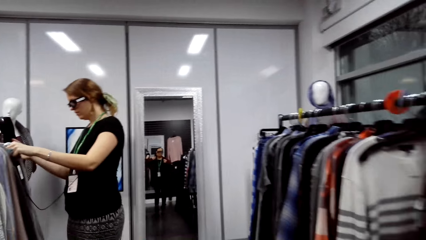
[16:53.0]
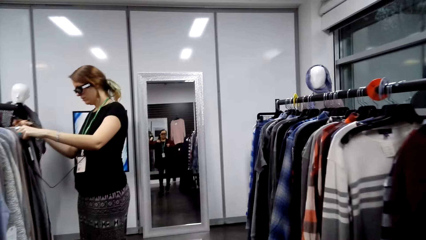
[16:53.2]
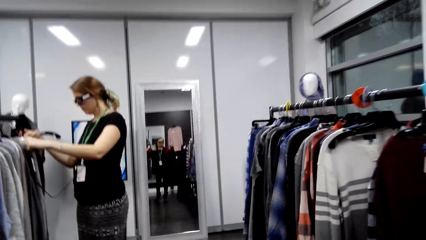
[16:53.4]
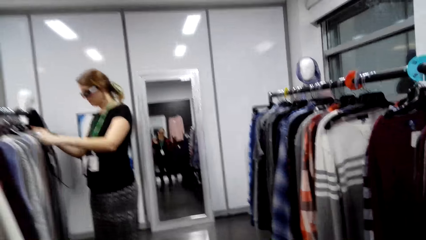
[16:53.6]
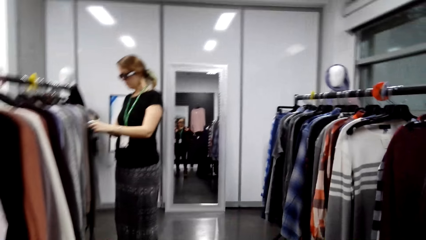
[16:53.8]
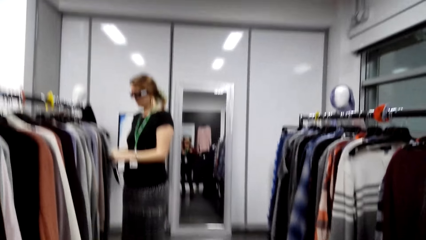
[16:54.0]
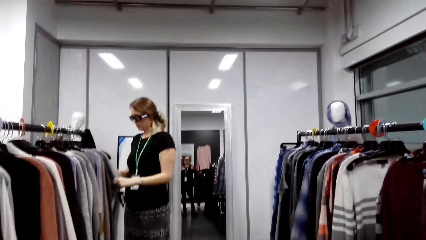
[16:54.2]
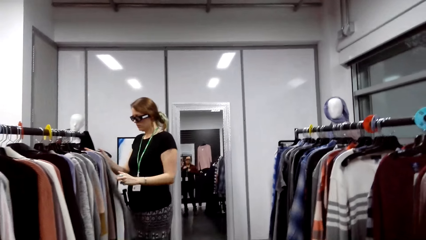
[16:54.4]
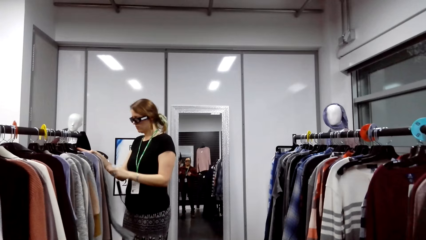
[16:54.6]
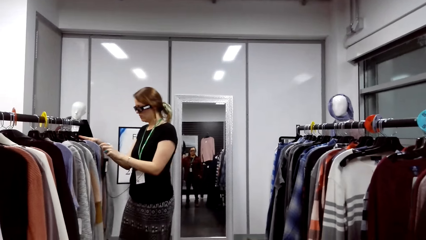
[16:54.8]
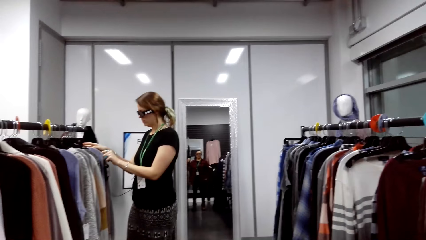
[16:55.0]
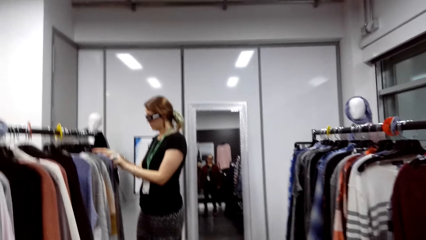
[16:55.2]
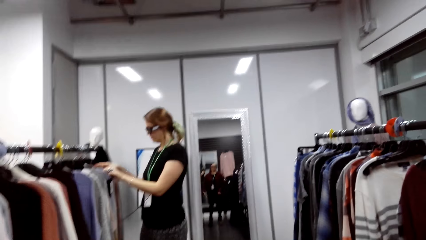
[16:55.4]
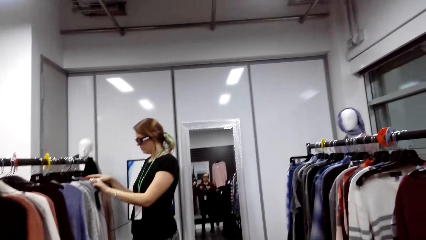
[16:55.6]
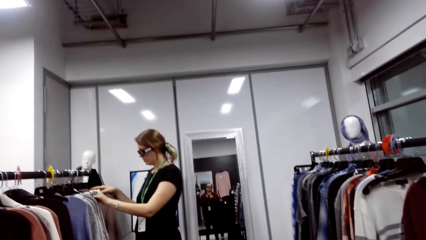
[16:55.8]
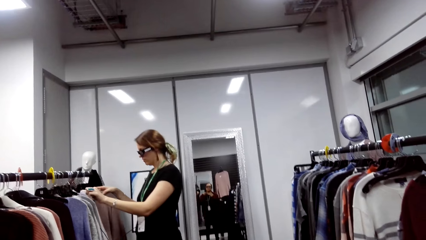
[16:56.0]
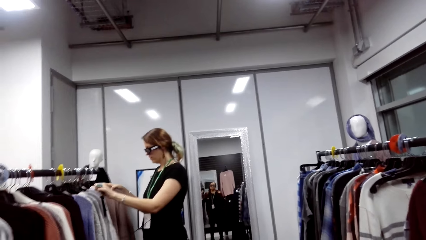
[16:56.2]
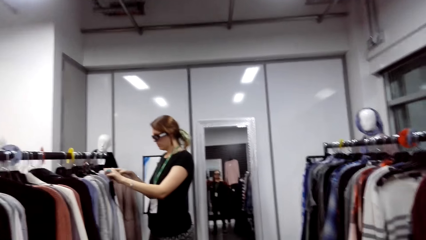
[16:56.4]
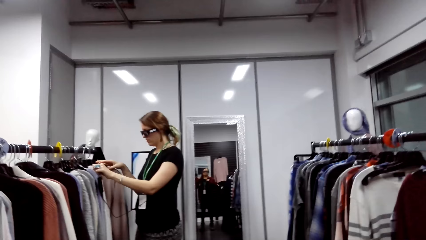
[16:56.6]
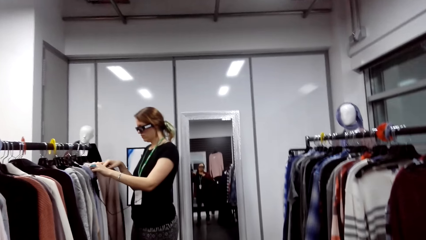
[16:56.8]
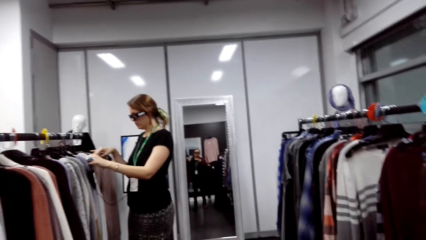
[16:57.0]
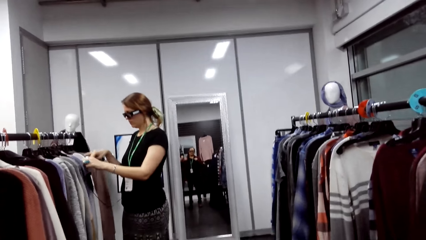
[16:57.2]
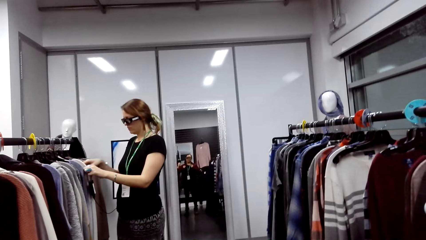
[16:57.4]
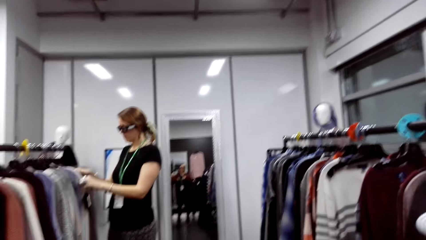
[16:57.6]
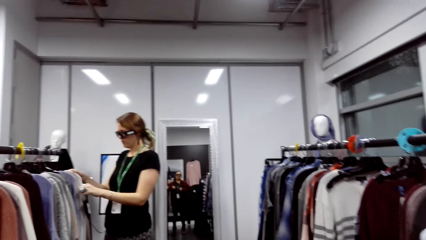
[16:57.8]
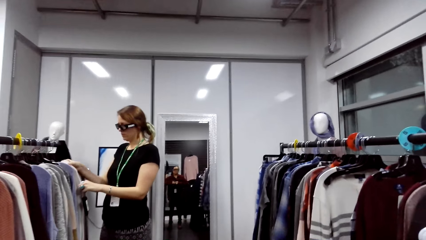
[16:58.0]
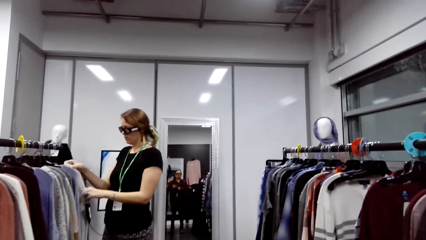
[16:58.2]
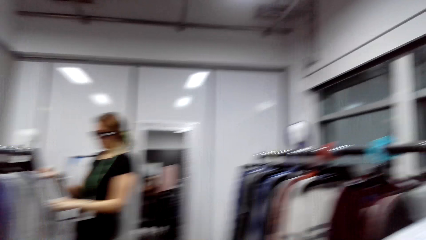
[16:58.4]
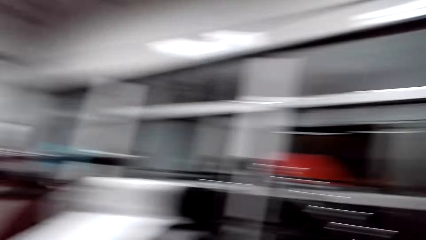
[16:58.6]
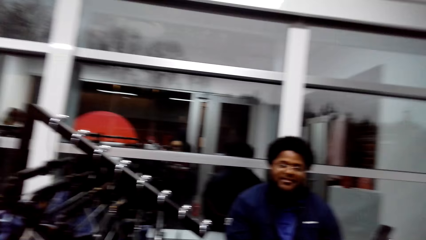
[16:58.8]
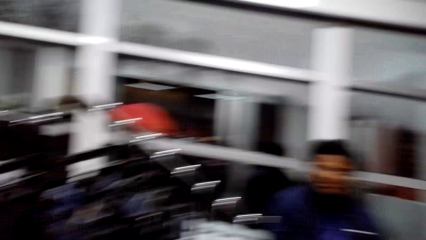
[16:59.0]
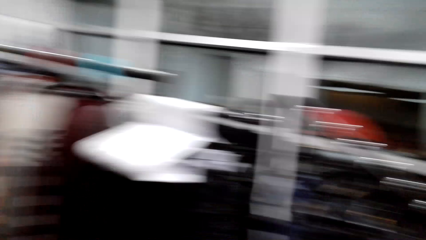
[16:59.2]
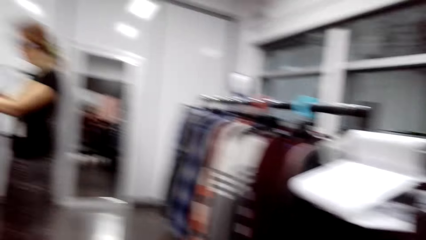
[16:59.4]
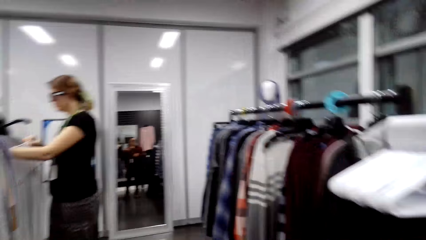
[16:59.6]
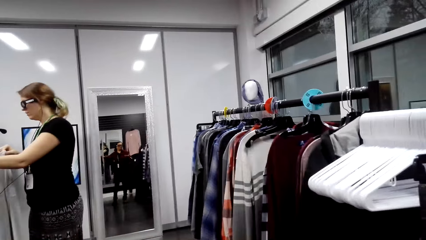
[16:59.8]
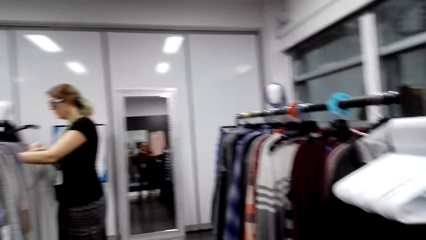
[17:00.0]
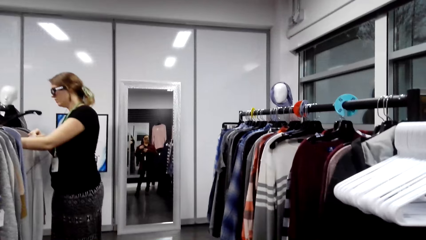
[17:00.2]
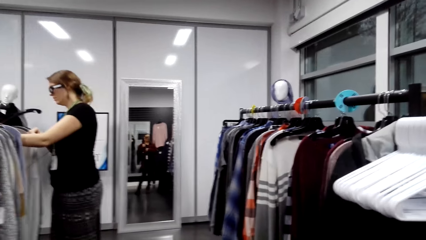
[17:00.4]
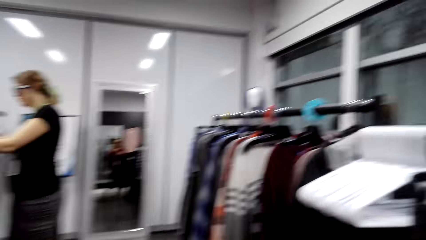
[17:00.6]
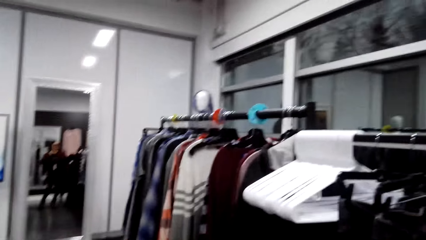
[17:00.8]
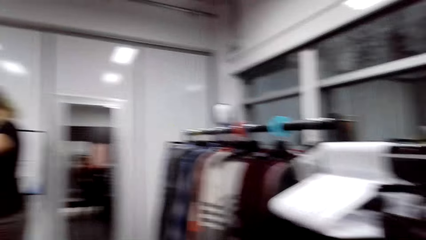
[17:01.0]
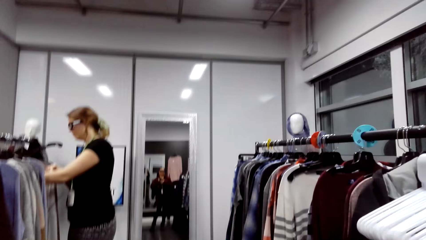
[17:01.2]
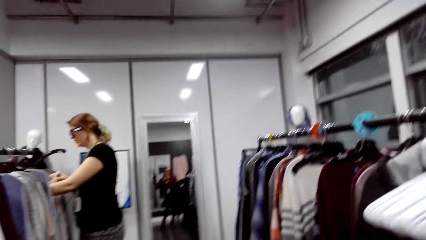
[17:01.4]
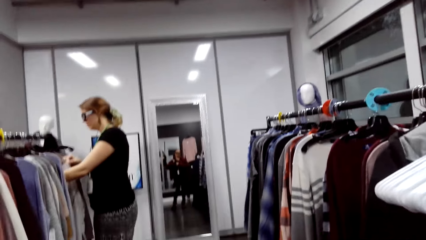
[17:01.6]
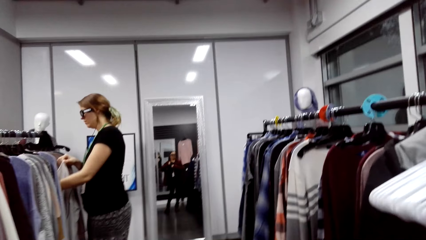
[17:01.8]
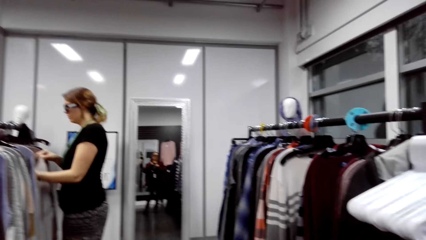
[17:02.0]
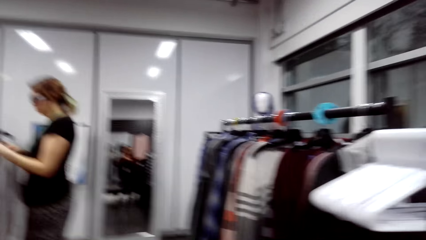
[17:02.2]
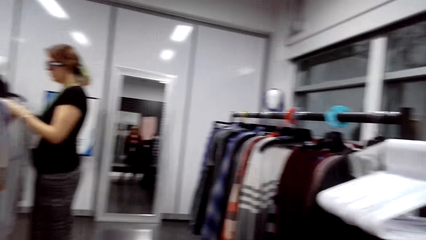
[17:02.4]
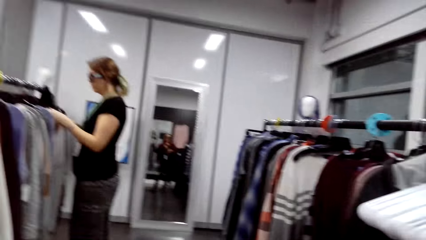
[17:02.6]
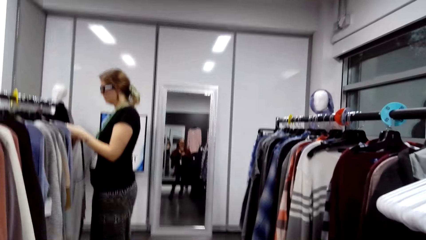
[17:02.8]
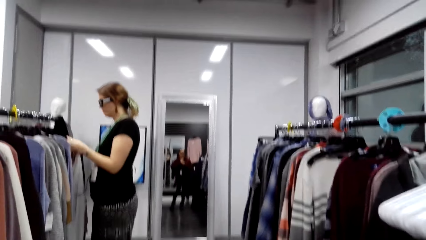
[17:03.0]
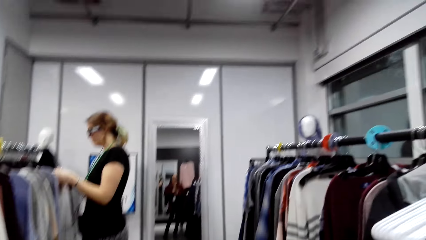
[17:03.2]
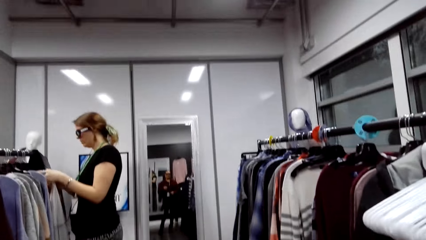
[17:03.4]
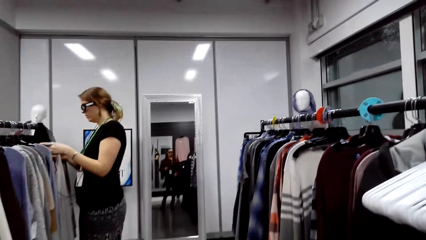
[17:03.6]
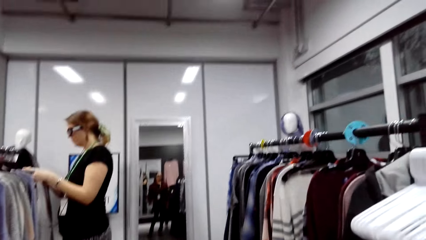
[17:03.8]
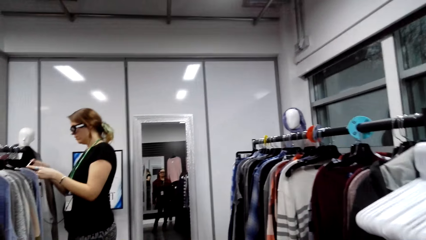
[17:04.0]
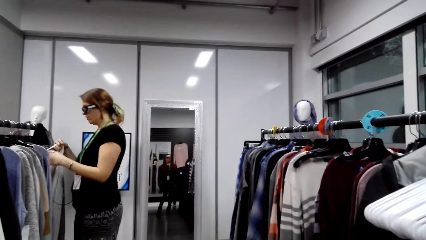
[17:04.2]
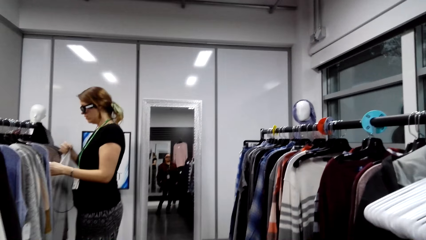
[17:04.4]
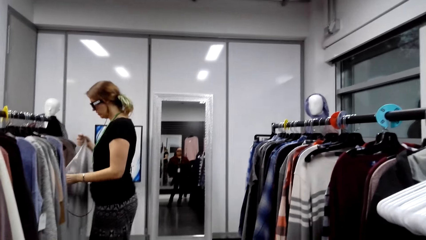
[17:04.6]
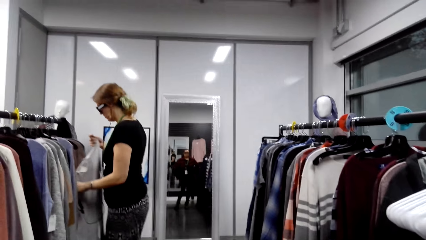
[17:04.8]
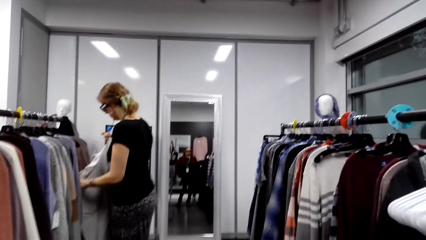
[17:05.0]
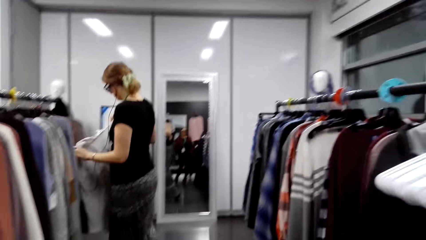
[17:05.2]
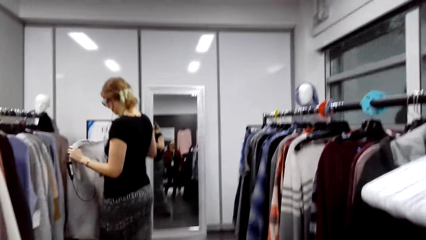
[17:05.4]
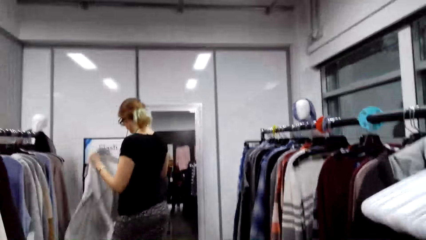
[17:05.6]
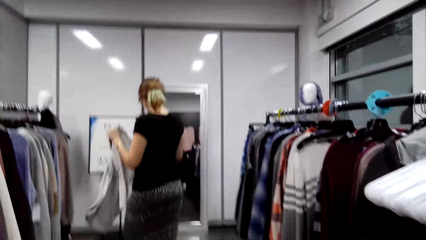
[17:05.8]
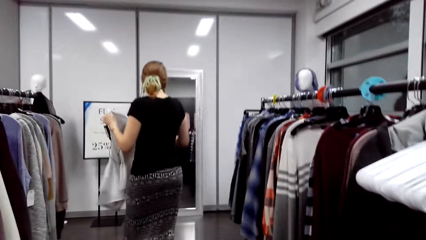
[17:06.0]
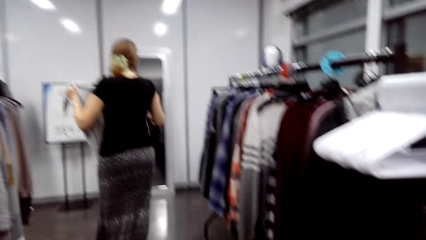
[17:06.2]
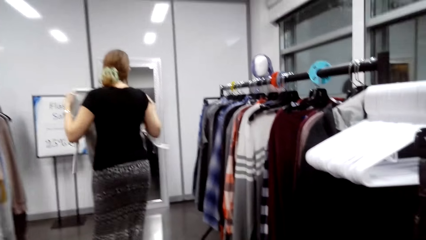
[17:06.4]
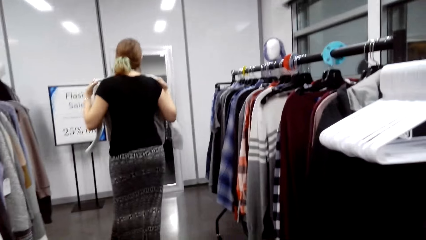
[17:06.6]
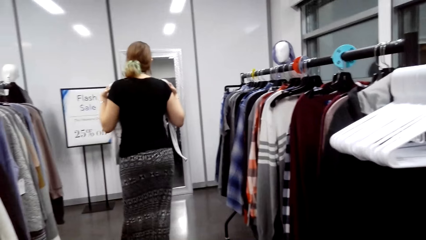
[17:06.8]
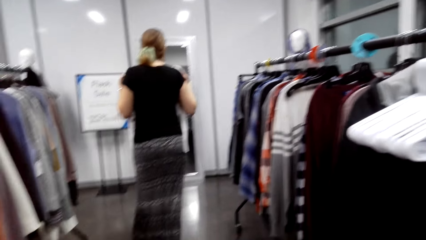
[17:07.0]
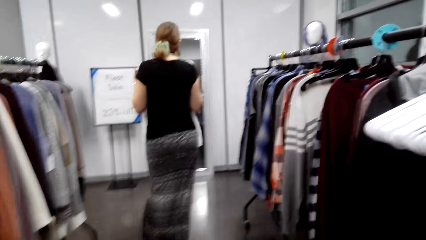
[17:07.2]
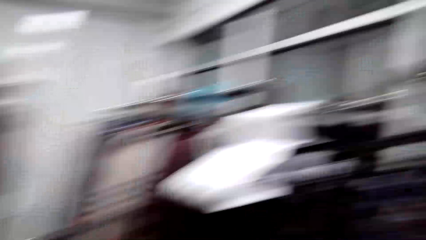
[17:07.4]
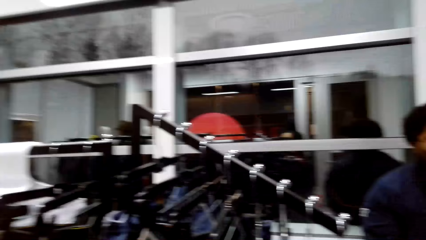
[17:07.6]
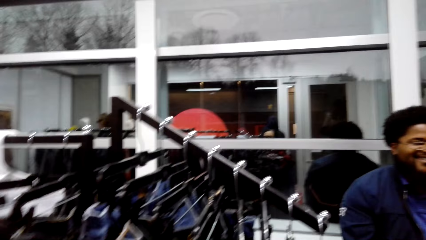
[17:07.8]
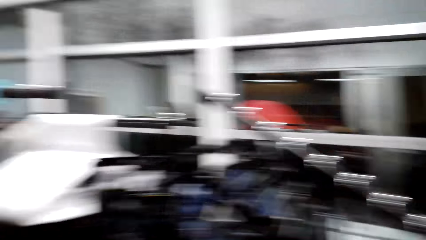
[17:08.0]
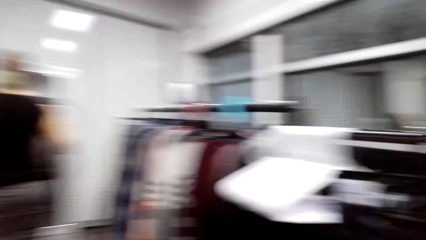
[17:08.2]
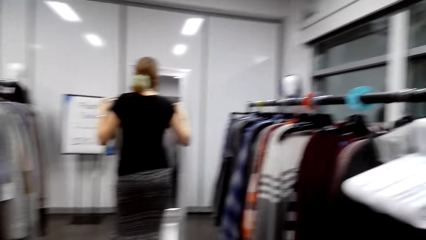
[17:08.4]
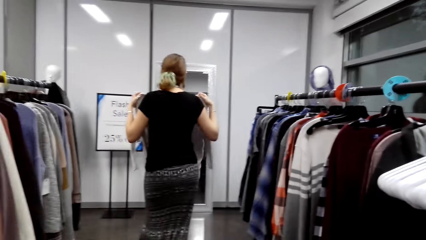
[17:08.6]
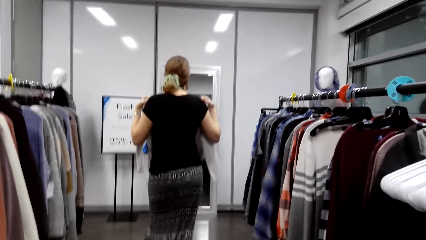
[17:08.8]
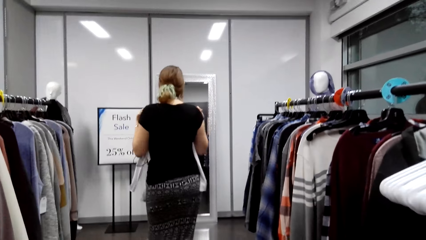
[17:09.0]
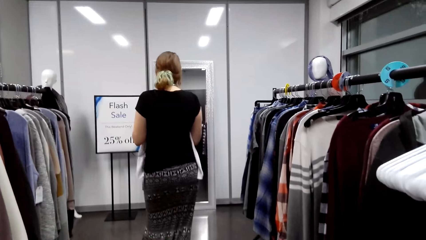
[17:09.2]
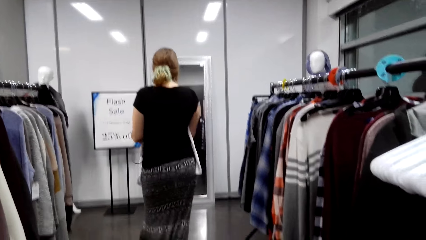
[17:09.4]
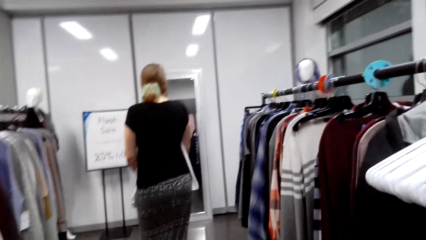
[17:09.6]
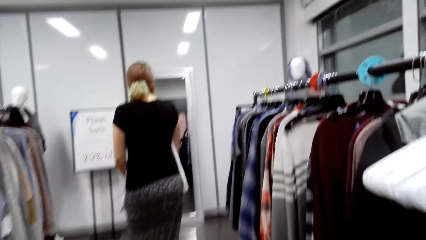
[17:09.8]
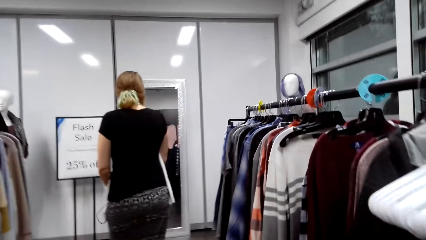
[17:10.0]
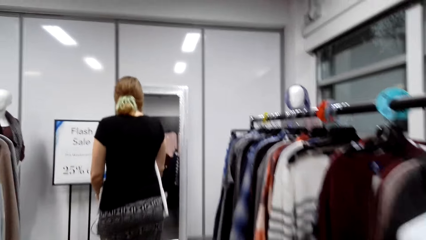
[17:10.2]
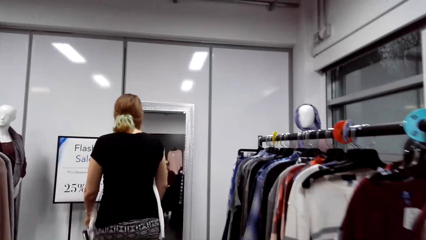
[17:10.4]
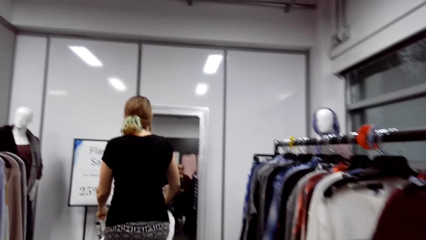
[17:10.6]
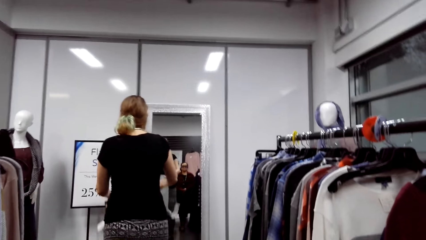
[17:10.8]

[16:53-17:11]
A woman looks at clothes on a clothes stand. The camera wearer talks. A man talks. The camera wearer talks. They take a sweater from the clothes stand. The woman holds the sweater beside her. The camera wearer looks around.
